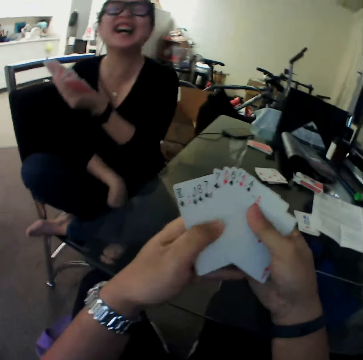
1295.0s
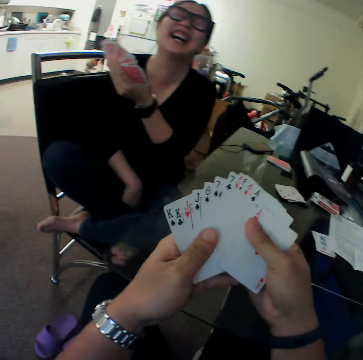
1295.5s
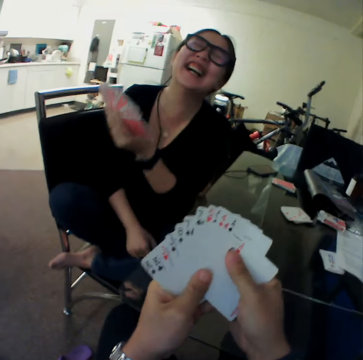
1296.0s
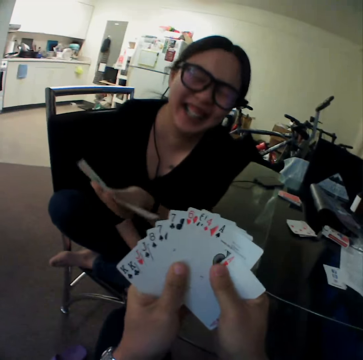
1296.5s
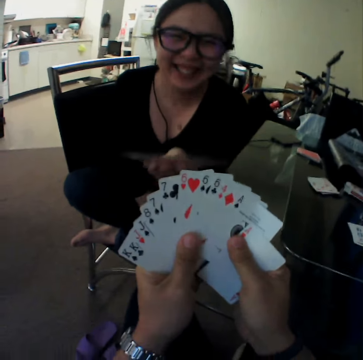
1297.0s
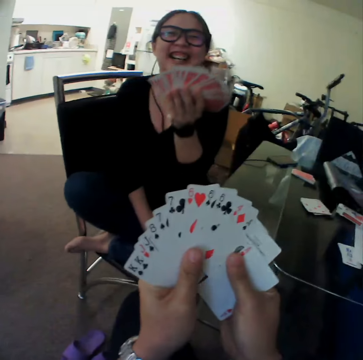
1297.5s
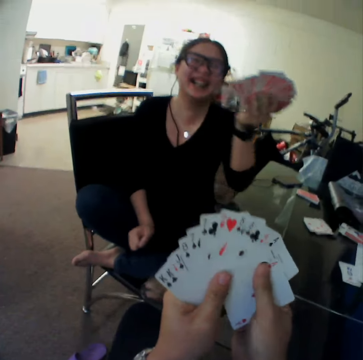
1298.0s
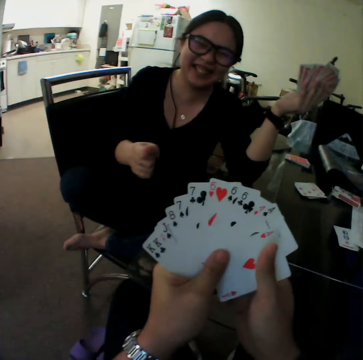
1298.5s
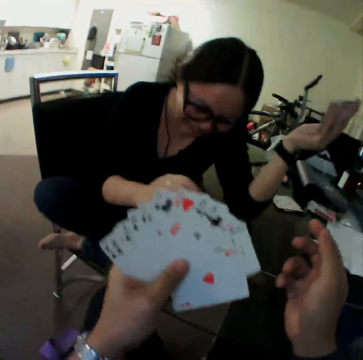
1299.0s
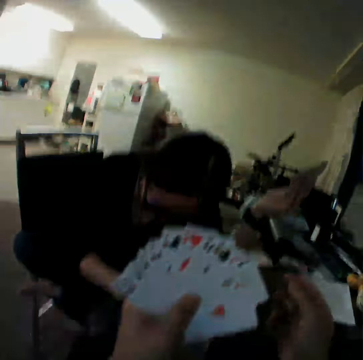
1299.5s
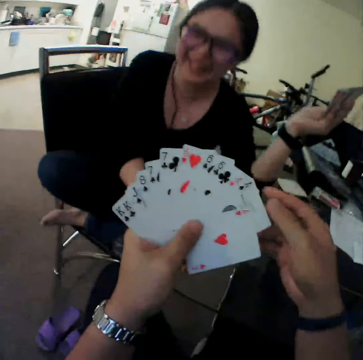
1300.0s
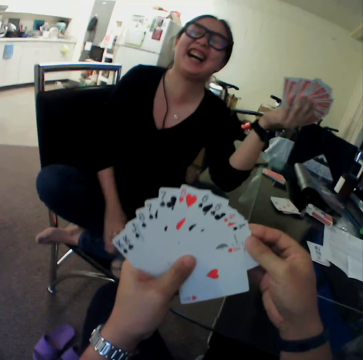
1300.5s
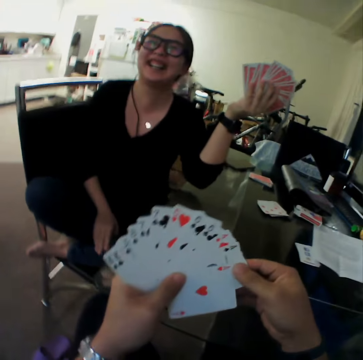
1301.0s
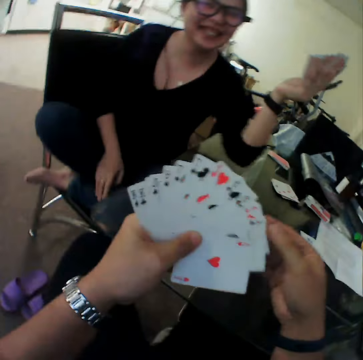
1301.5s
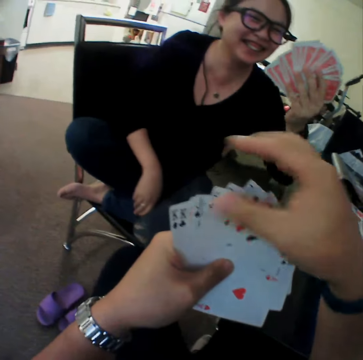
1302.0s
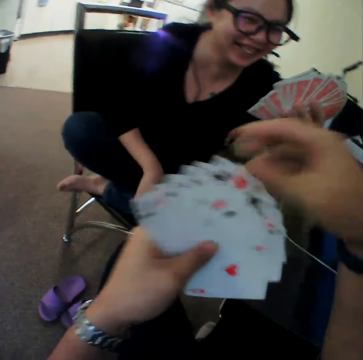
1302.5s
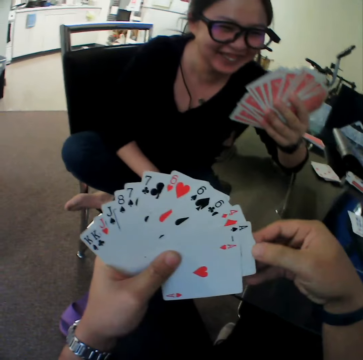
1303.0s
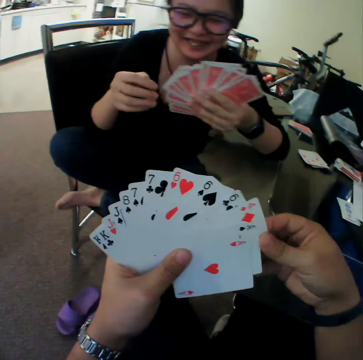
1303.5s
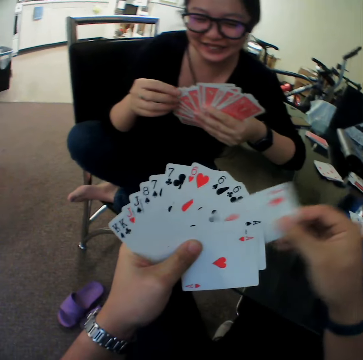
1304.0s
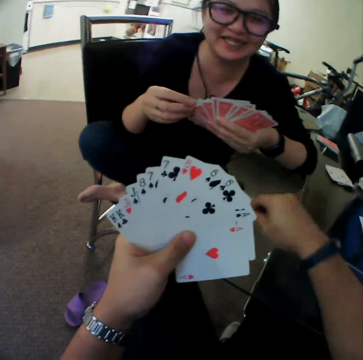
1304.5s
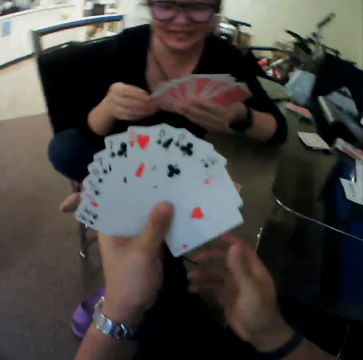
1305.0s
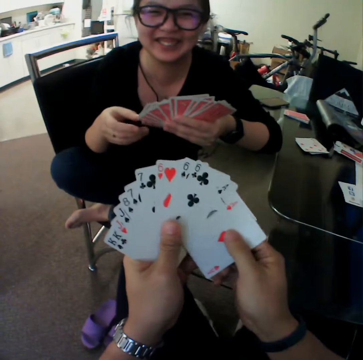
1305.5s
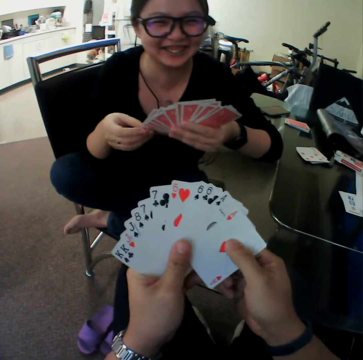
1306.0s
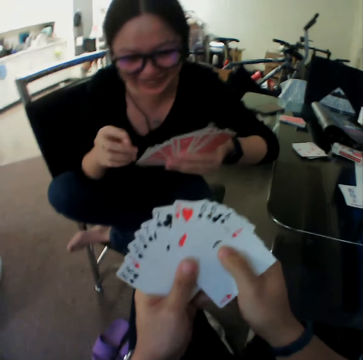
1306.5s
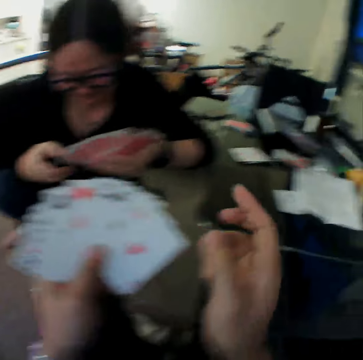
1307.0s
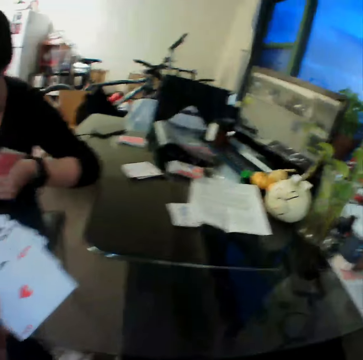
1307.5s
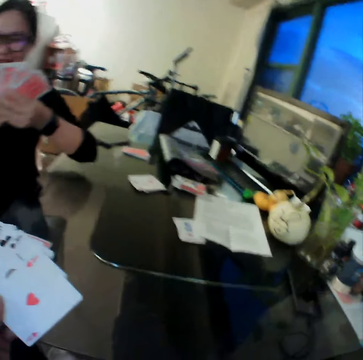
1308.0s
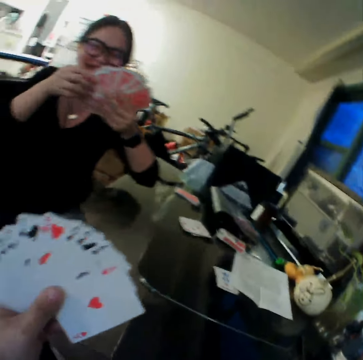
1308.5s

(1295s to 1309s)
The camera wearer looks through the cards. He drops a card on the table with his right hand.

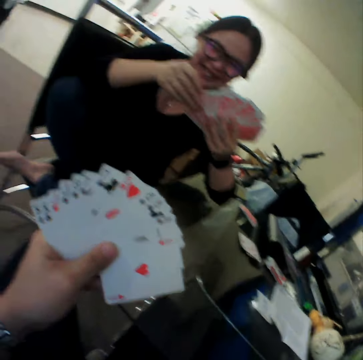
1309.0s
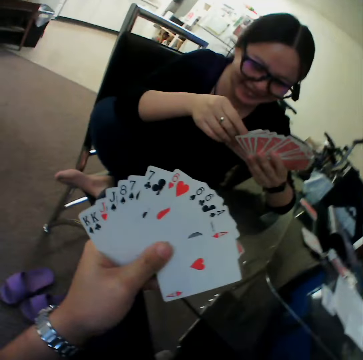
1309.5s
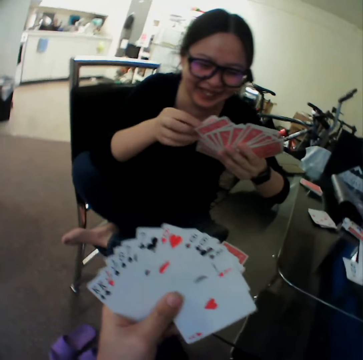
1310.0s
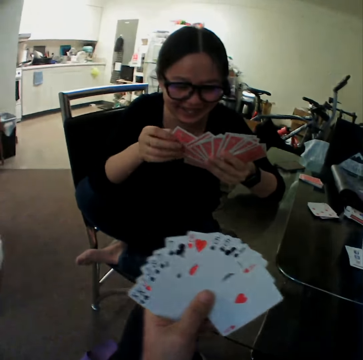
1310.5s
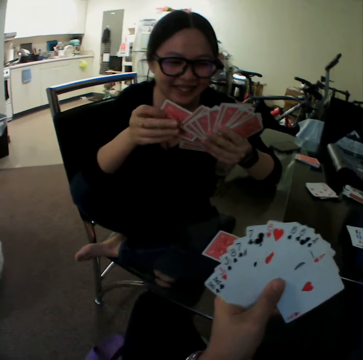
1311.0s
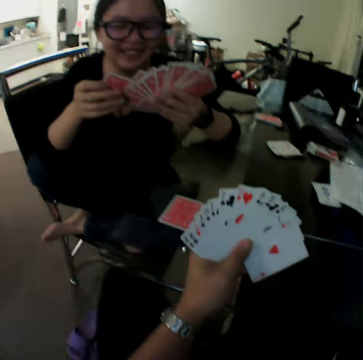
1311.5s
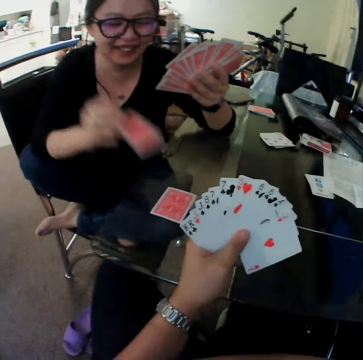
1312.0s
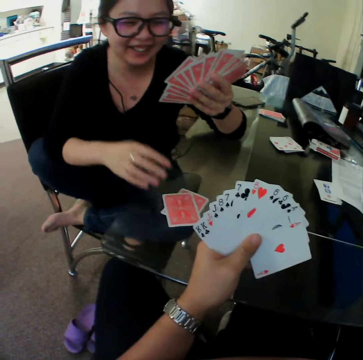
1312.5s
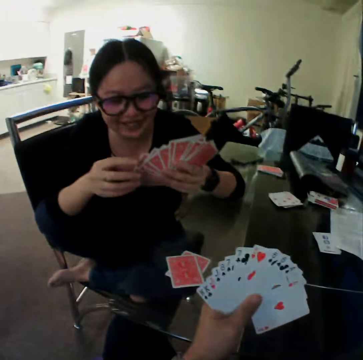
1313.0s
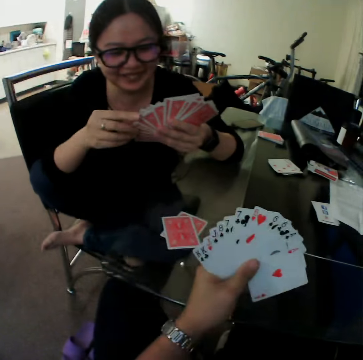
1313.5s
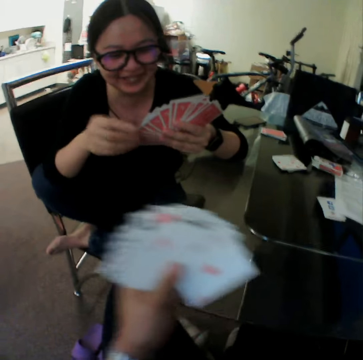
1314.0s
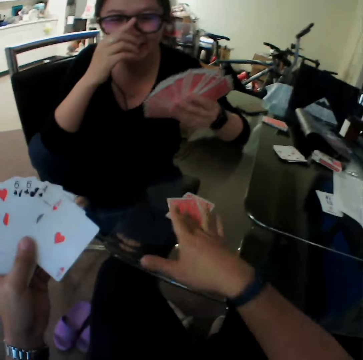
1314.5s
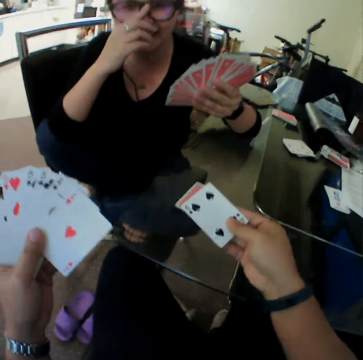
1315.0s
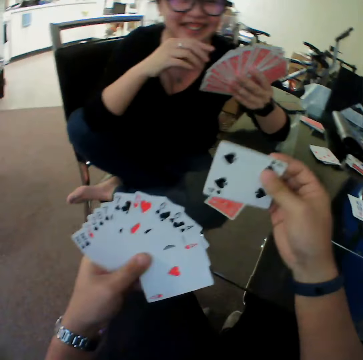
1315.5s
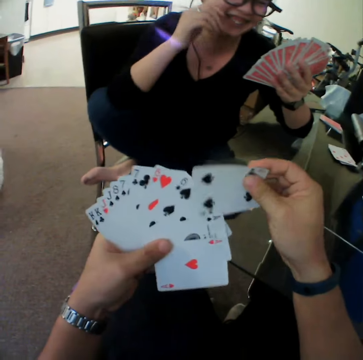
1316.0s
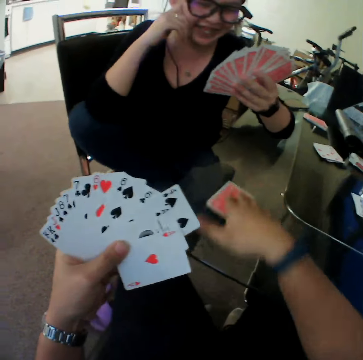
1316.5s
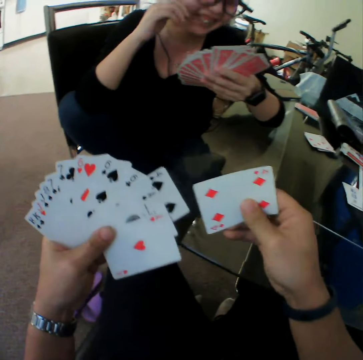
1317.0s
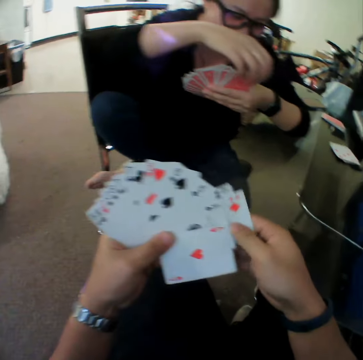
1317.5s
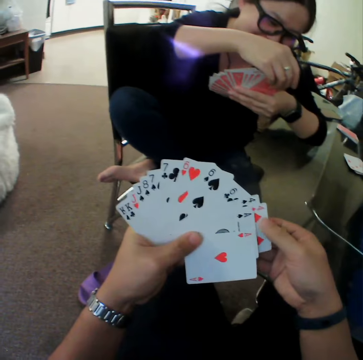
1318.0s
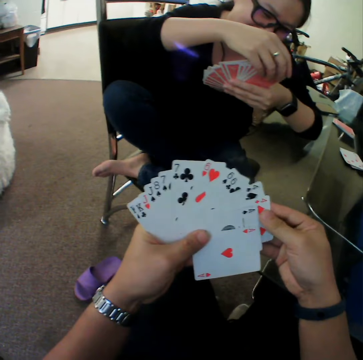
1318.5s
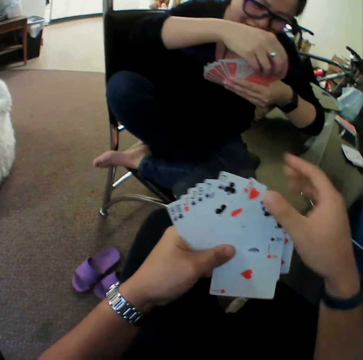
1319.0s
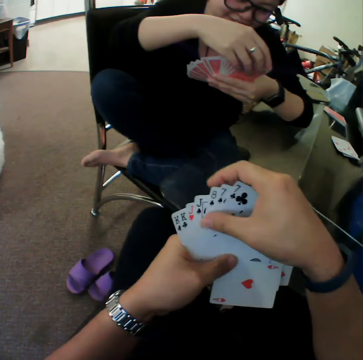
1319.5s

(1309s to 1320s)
A woman drops a card on the table with her right hand. The woman adjusts her eye glasses with her right hand. The camera wearer picks the card. They pick the card again.

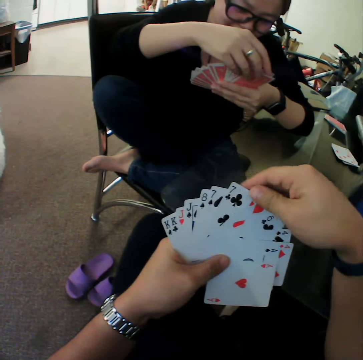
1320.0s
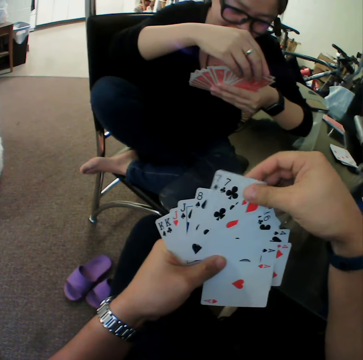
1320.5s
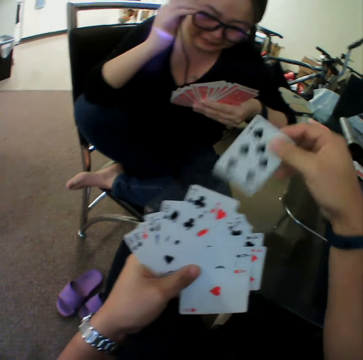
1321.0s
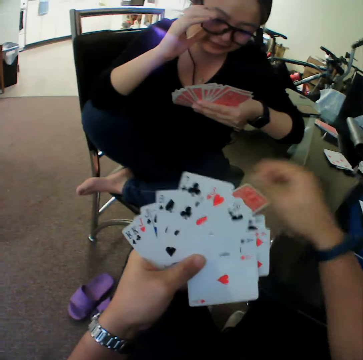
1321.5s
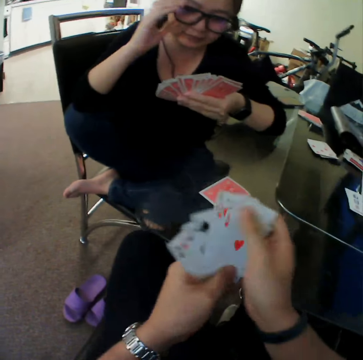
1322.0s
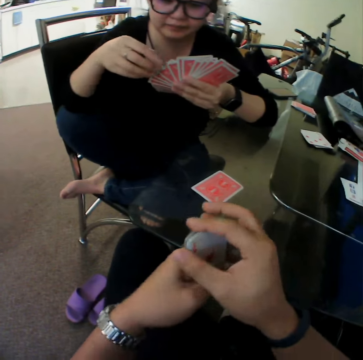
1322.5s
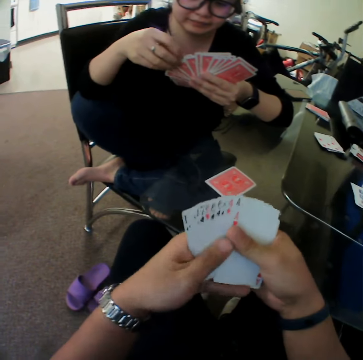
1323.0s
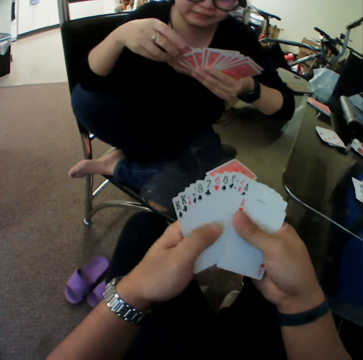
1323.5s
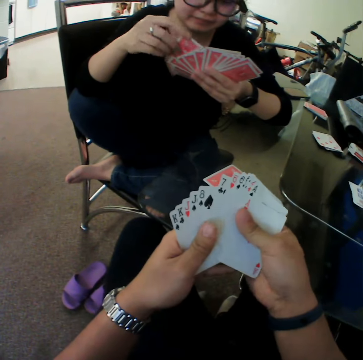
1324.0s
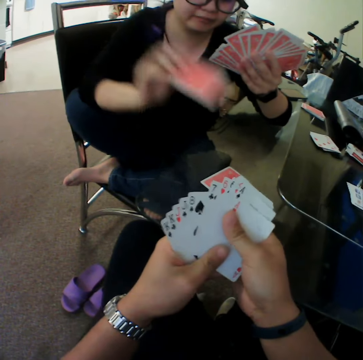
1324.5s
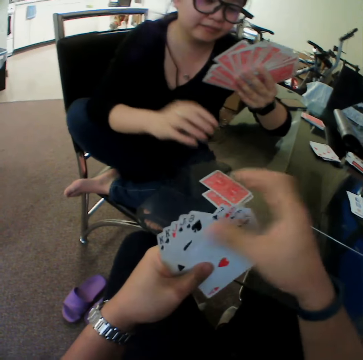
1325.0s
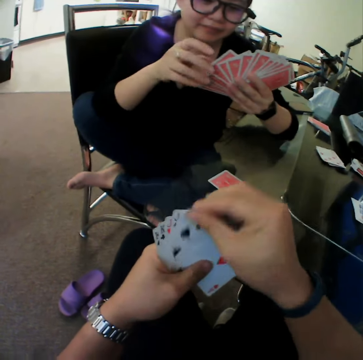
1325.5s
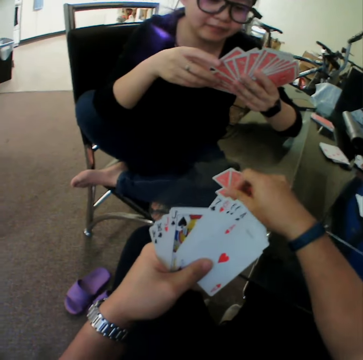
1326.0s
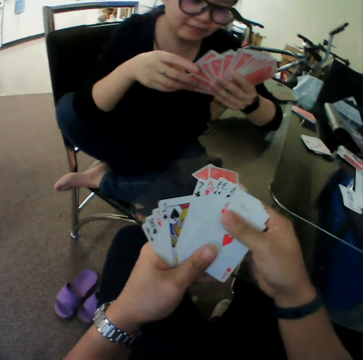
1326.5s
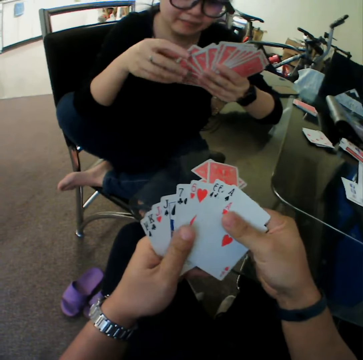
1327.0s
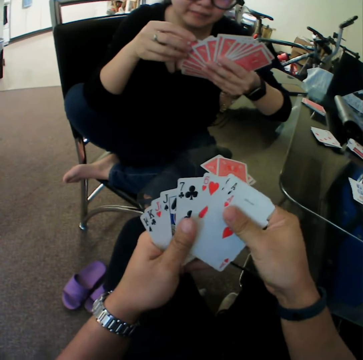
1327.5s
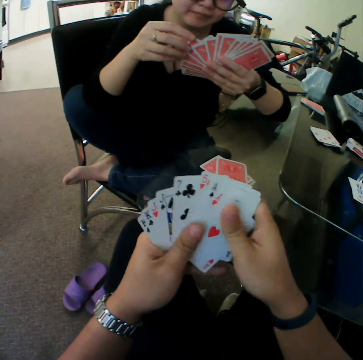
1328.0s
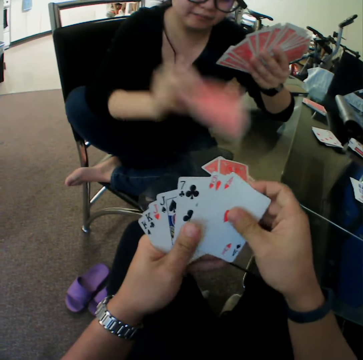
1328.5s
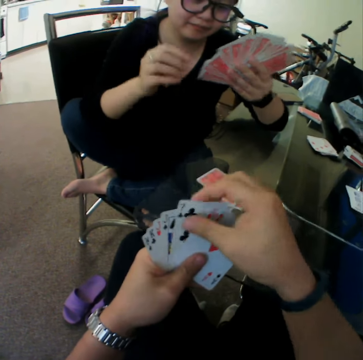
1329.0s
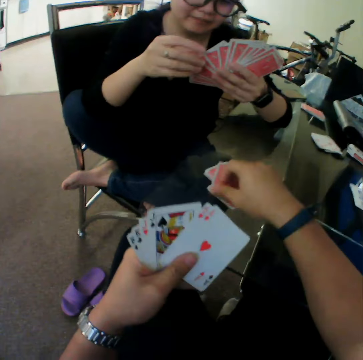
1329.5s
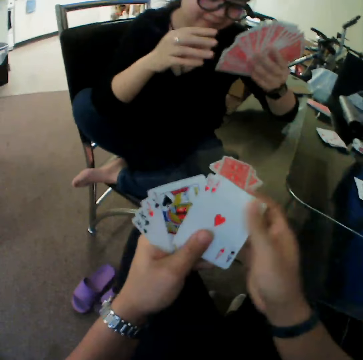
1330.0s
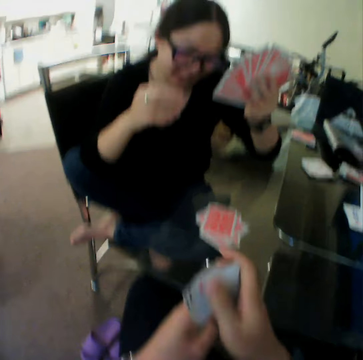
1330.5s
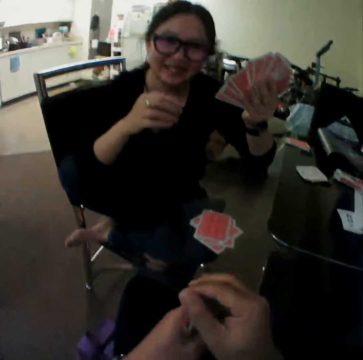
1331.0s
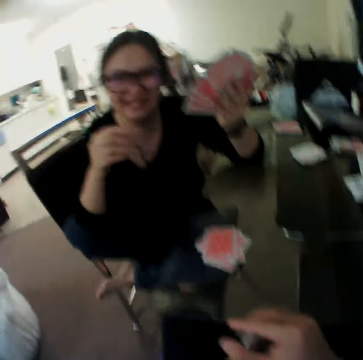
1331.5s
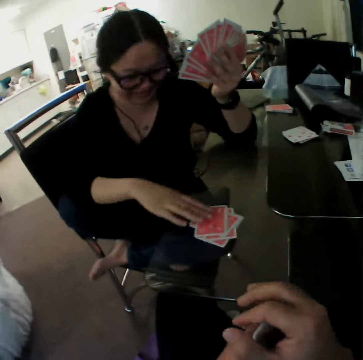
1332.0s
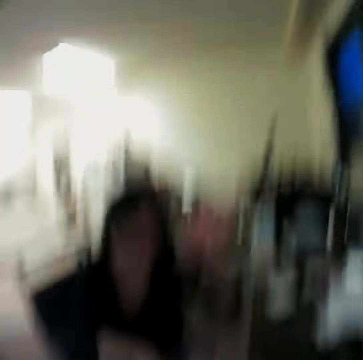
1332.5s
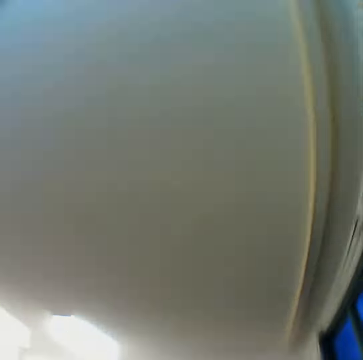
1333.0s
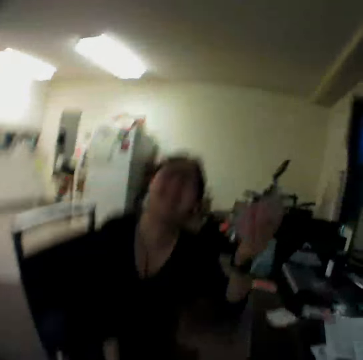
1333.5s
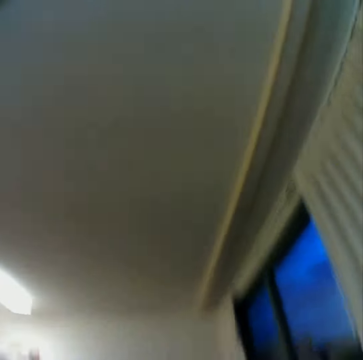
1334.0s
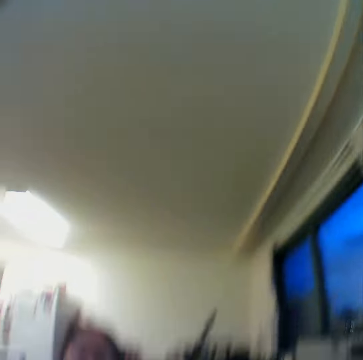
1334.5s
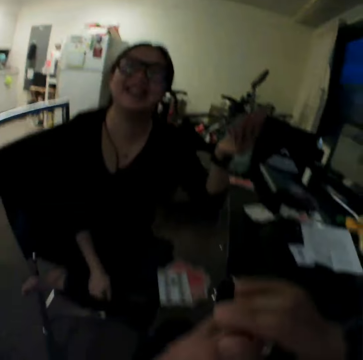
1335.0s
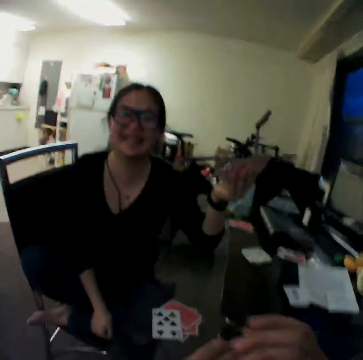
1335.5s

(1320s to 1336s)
The camera wearer drops the card on the table with his right hand. He looks through the cards. The woman drops the card on the table with her right hand. The camera wearer drops the card on the table with his right hand. The woman drops the card on the table with her right hand. The camera wearer drops the card on the table with his right hand. He converses with the woman. The woman flips the card on the table with her right hand.
